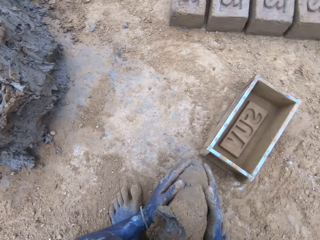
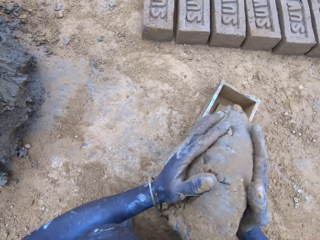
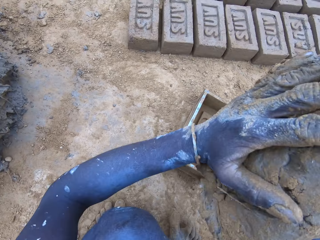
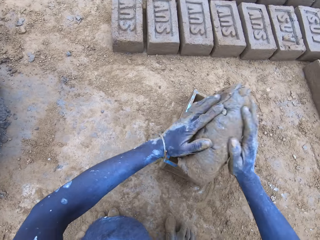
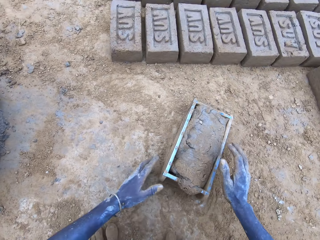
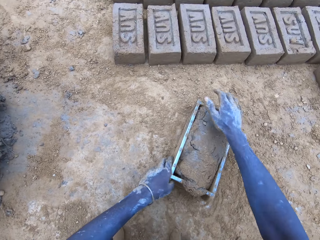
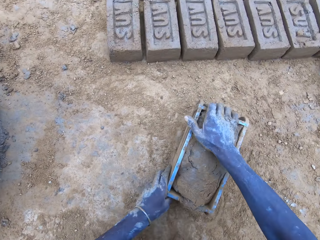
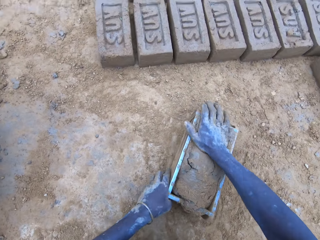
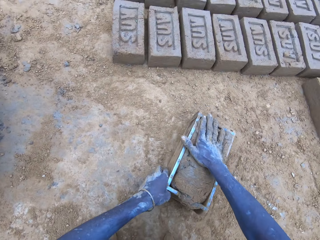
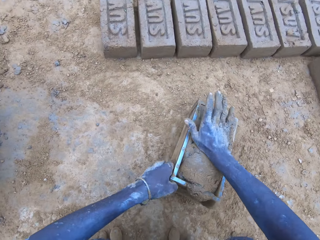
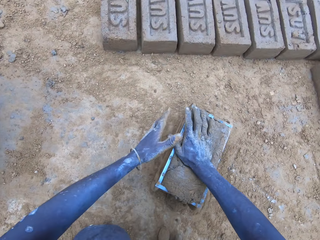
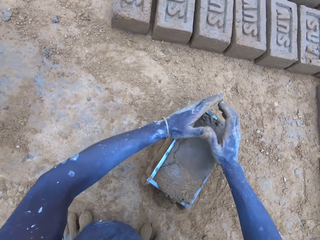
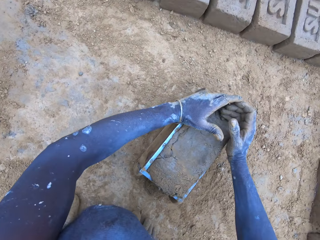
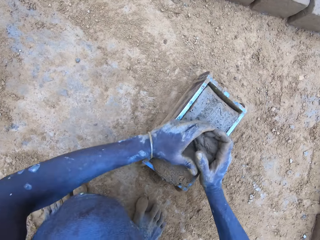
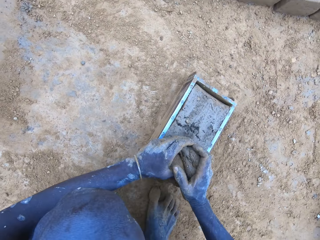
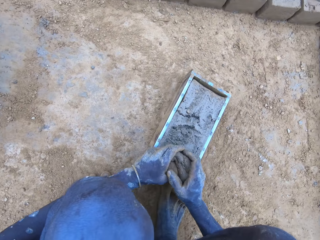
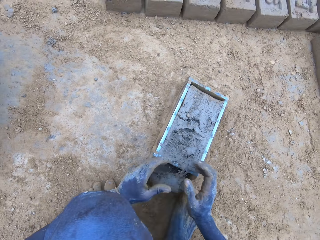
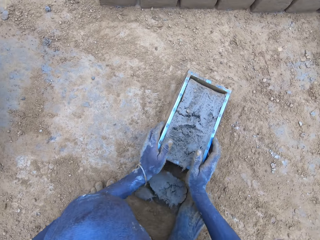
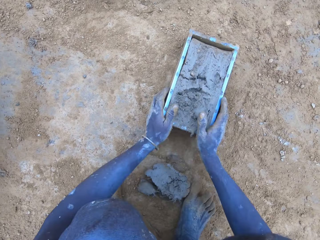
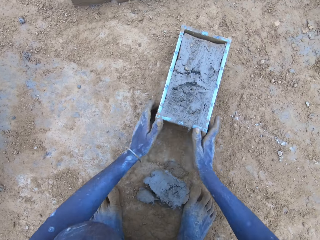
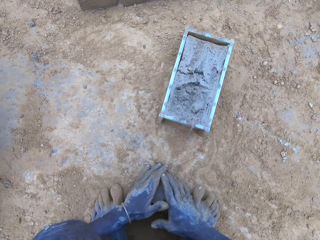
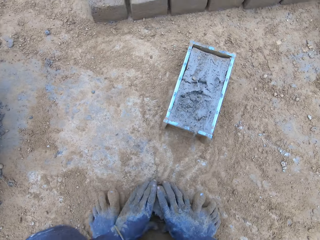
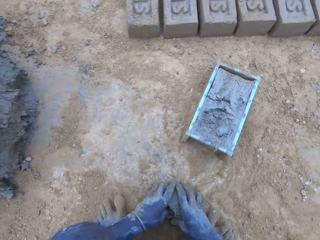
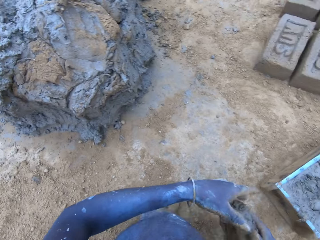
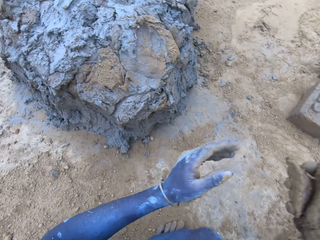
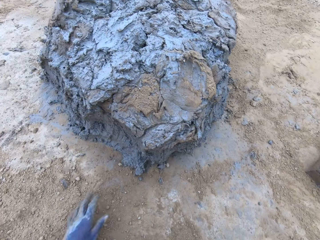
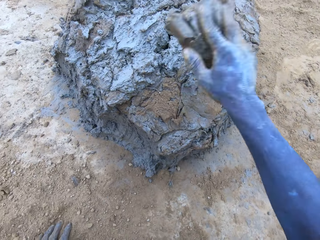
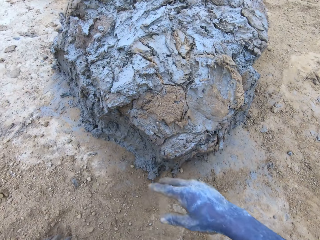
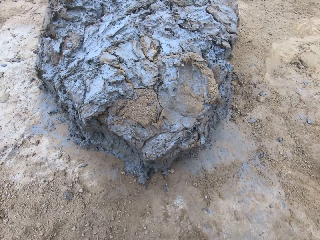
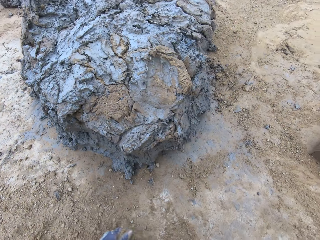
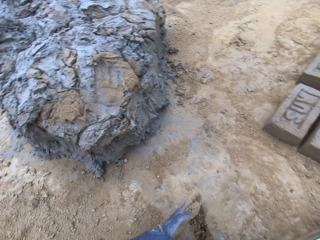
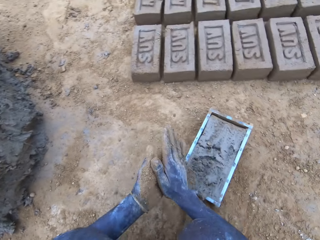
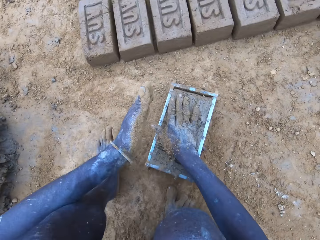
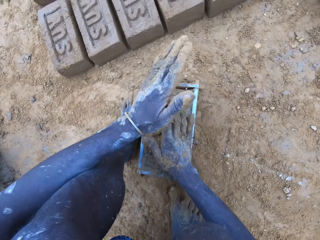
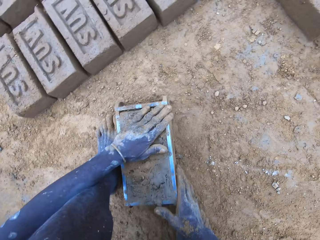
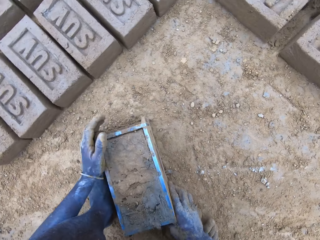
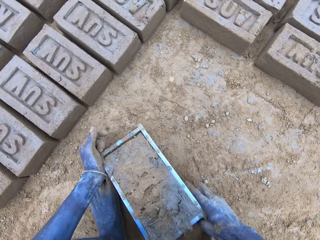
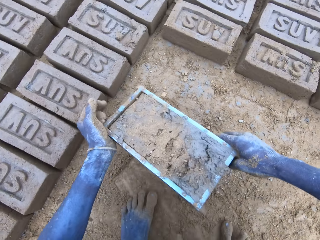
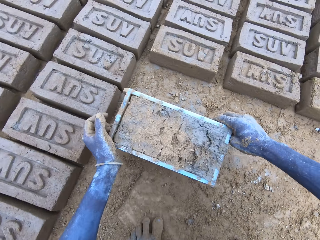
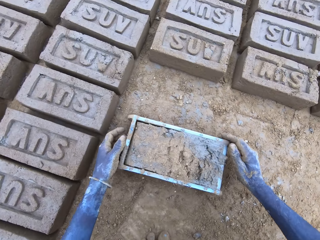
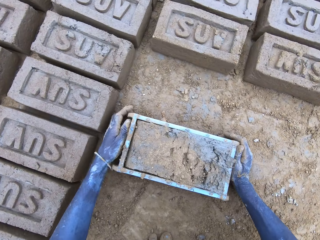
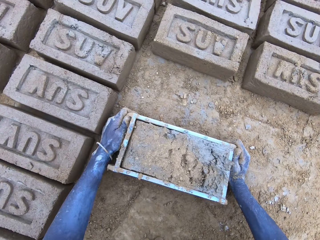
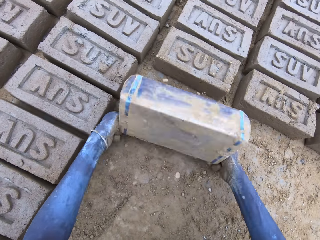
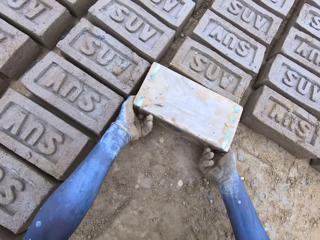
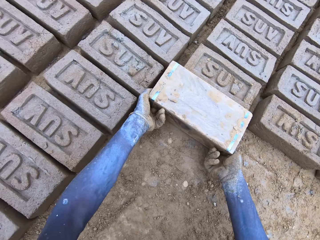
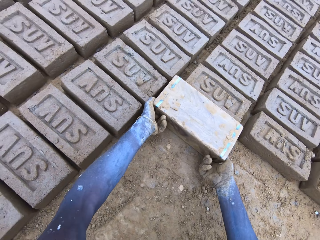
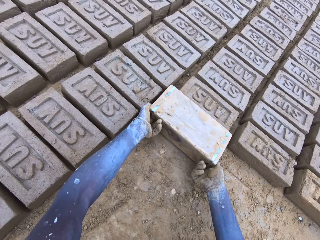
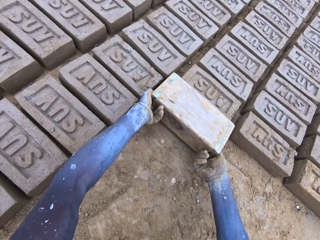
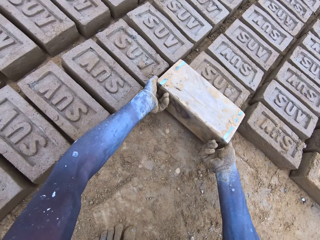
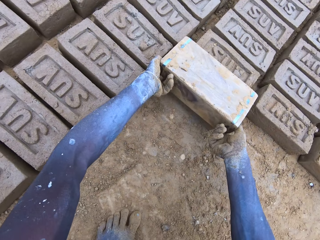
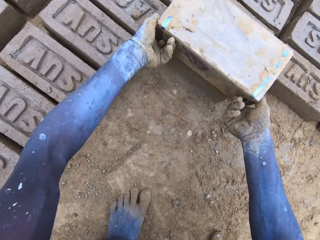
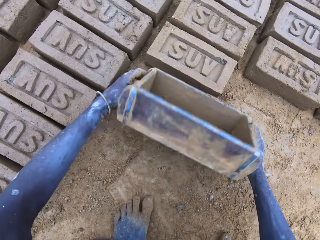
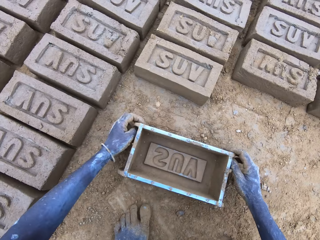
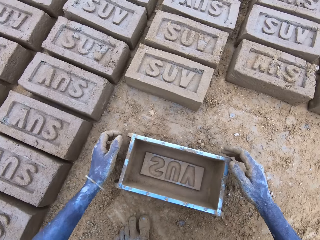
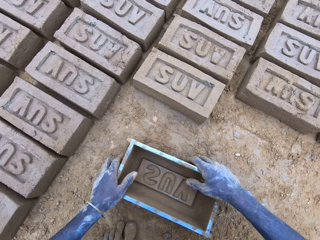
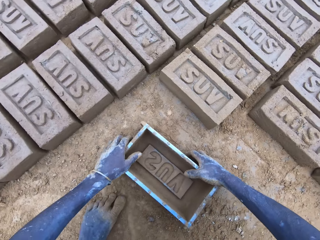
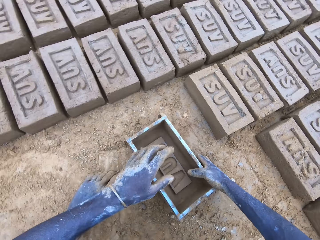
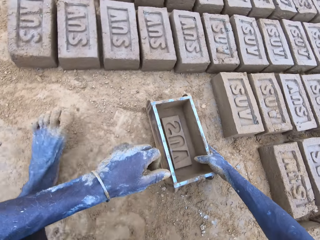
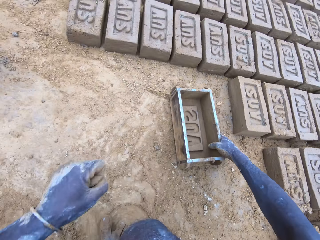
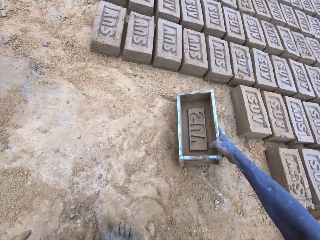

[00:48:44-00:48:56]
The camera wearer puts the mud in the brick mould. They scoop the excess mud on the brick mould. They throw the mud on the pile of mud. They pour the mud in the brick mould on the ground.

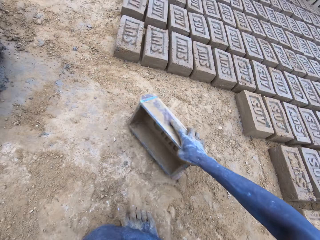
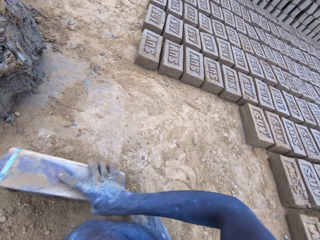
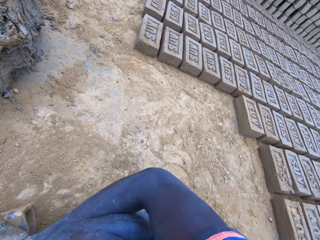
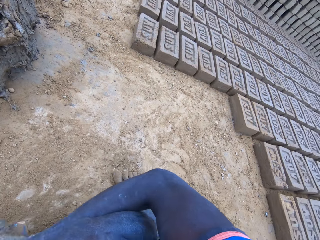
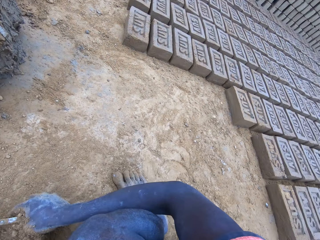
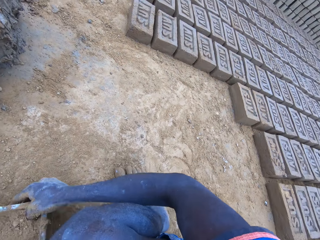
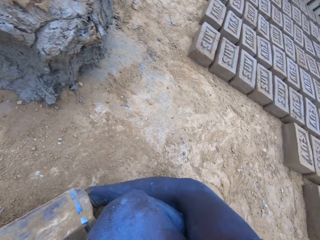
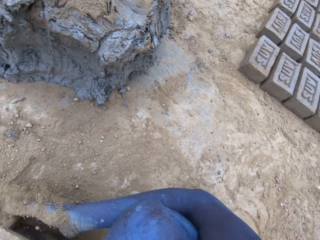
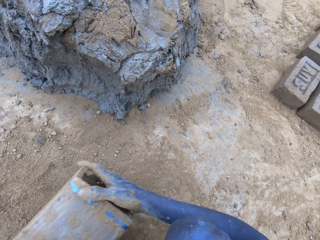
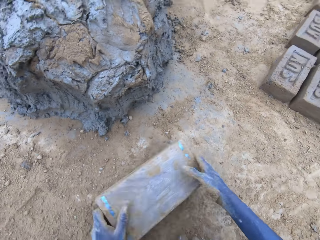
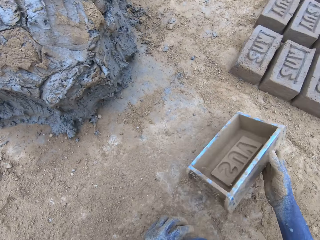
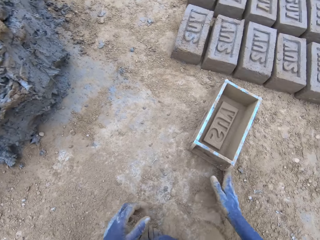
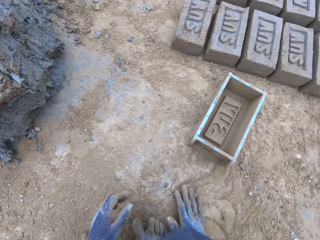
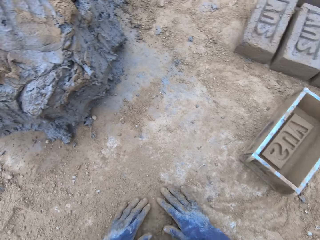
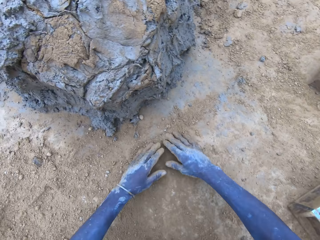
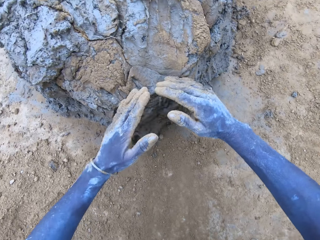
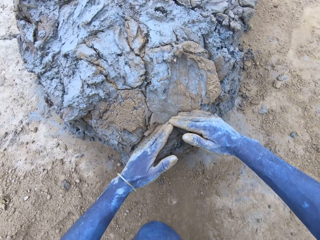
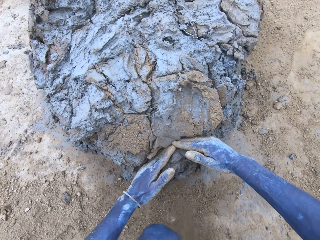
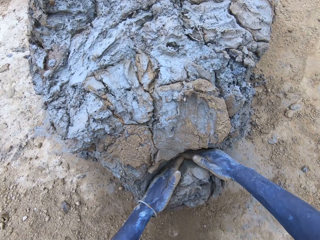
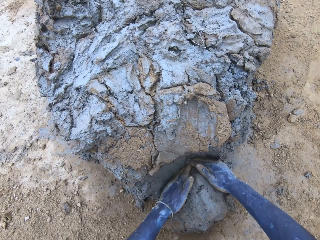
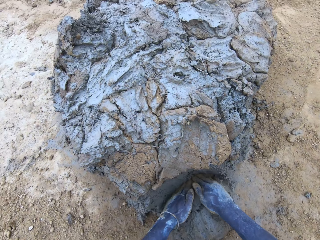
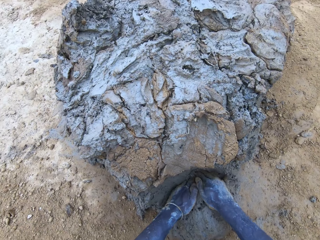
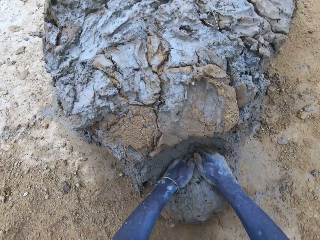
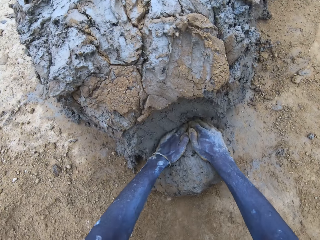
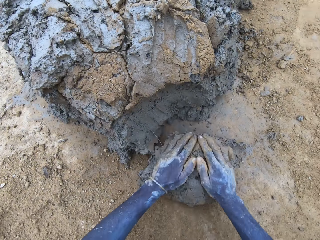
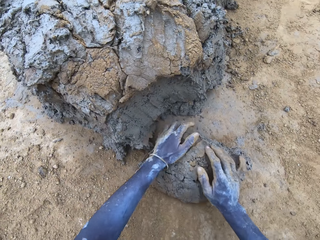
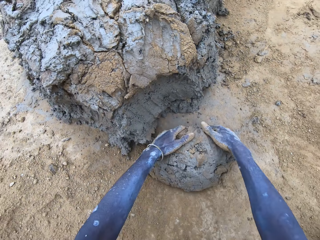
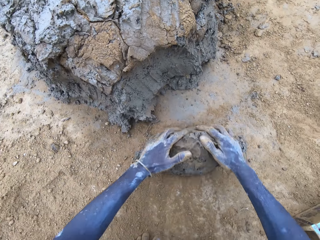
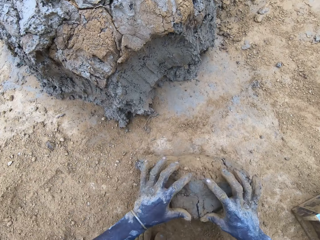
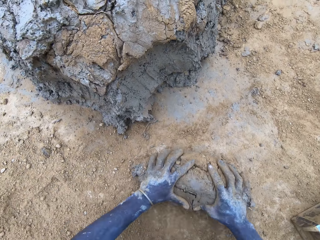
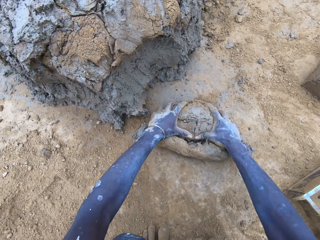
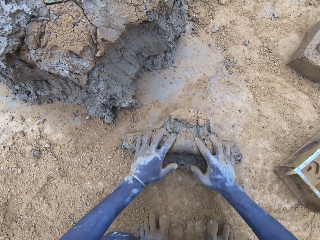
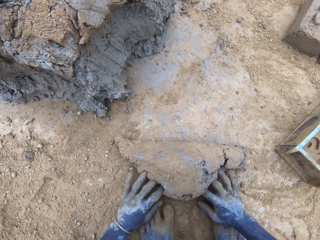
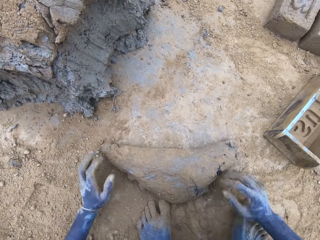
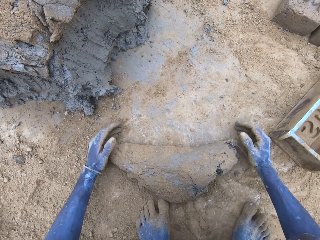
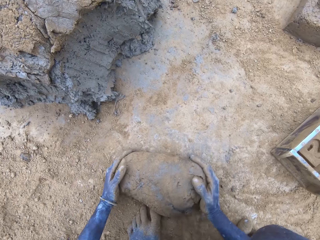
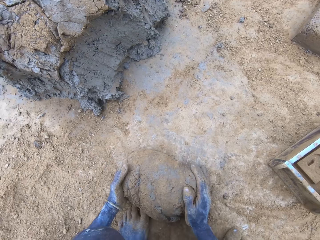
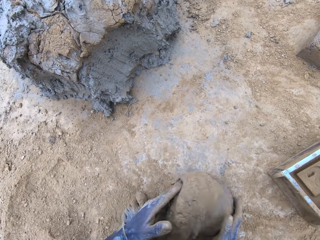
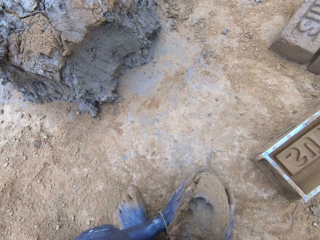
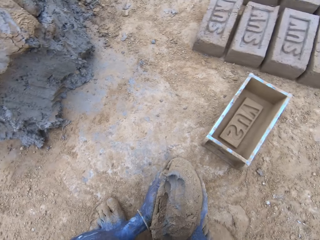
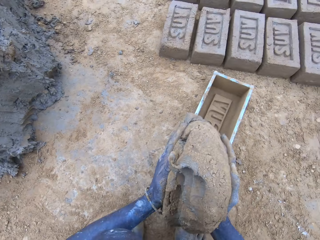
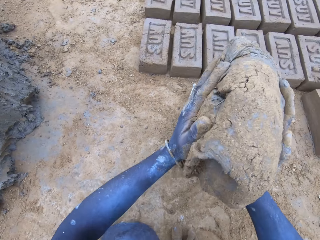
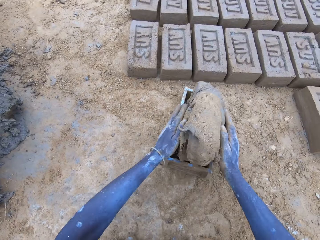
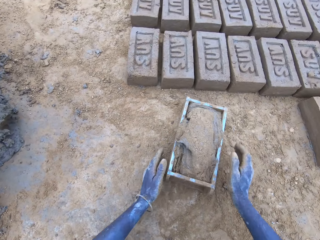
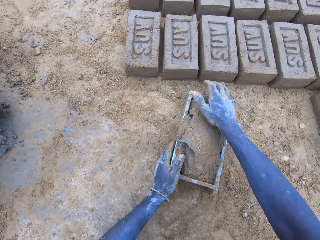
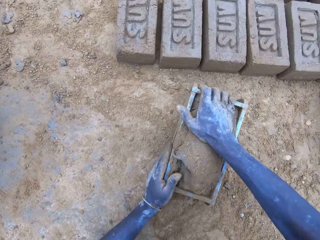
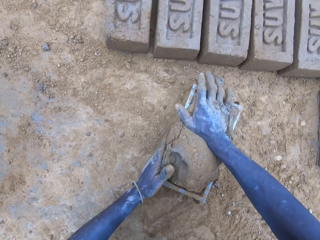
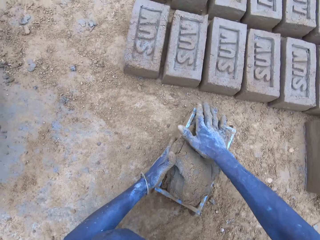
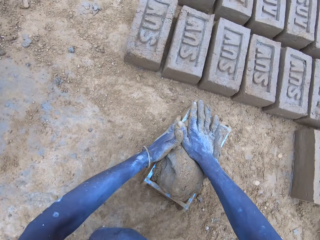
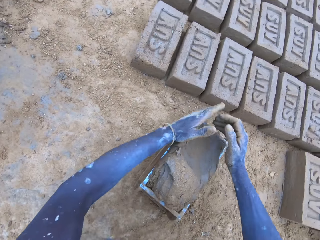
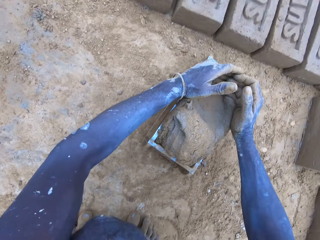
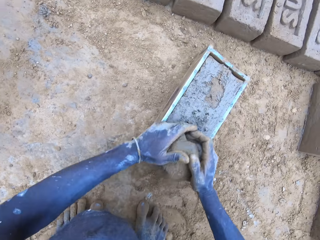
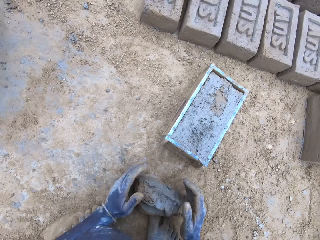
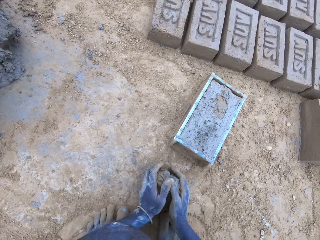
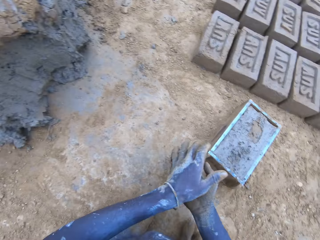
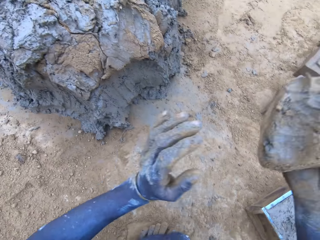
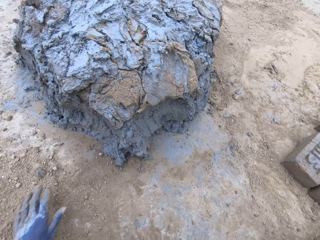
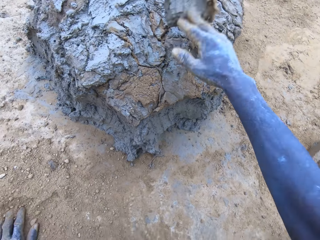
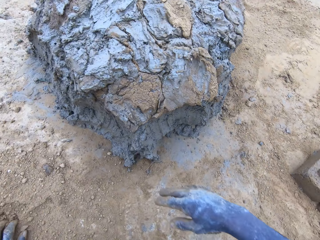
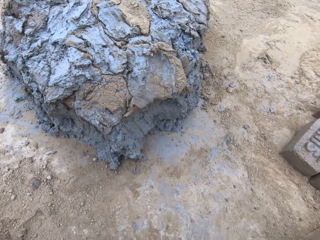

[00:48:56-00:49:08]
The camera wearer puts sand in the brick mould. They pour the sand on the ground. They scoop clay or mud using hands. They roll the clay on the ground. They put the mud in the brick mould. They scoop the excess mud on the brick mould. They throw the mud on the pile of mud.
